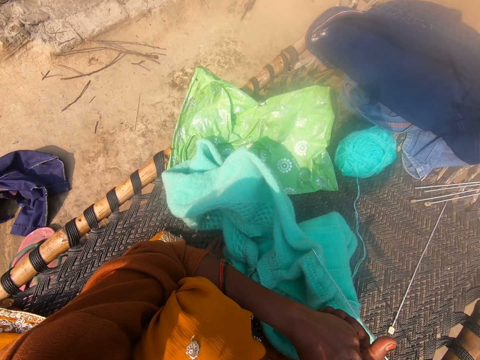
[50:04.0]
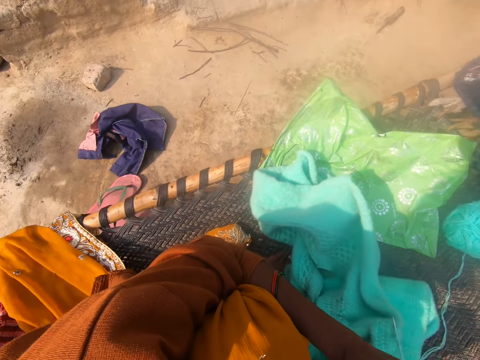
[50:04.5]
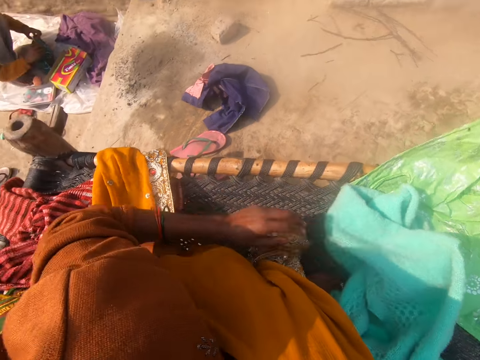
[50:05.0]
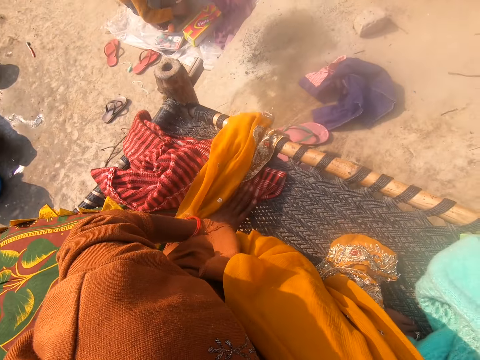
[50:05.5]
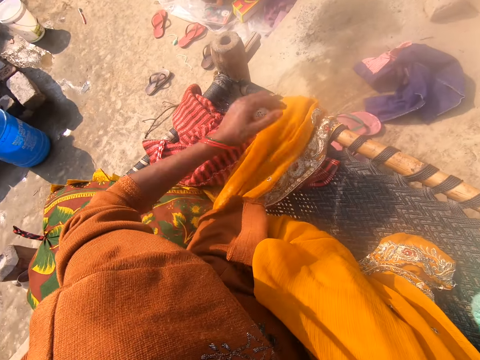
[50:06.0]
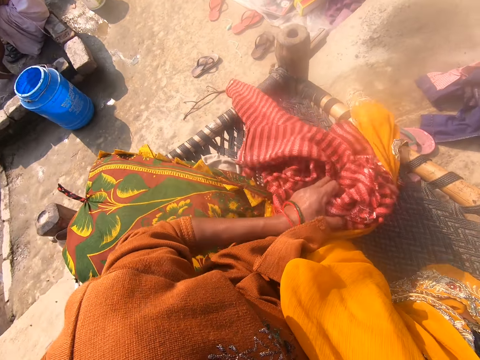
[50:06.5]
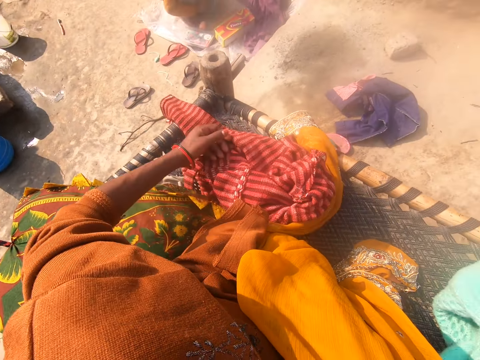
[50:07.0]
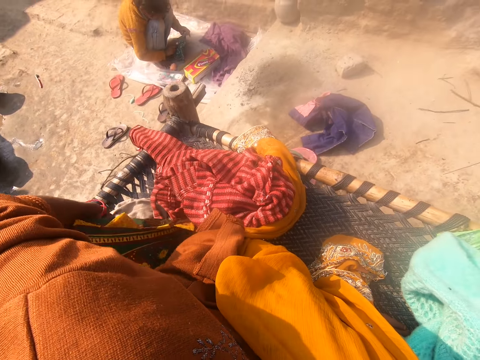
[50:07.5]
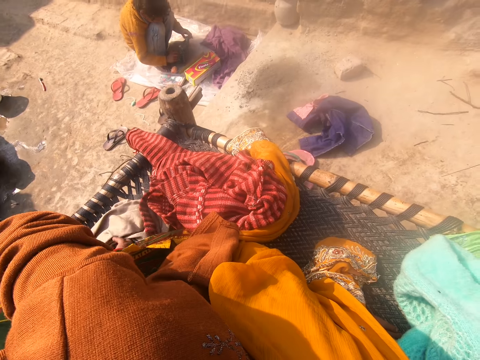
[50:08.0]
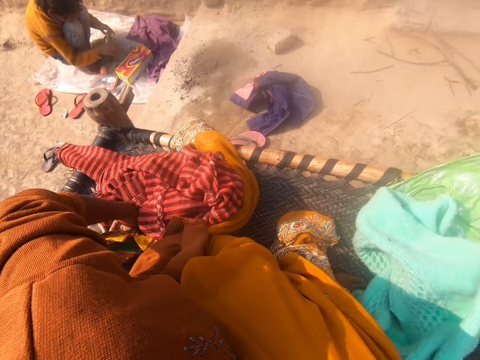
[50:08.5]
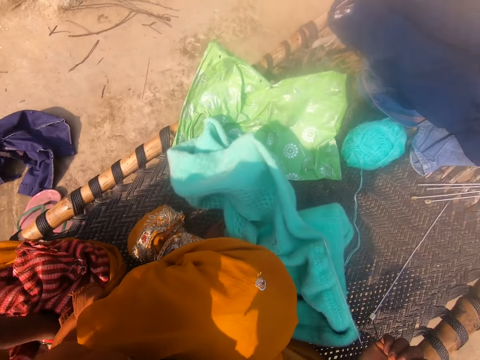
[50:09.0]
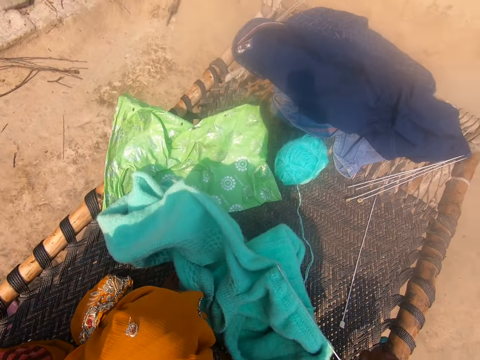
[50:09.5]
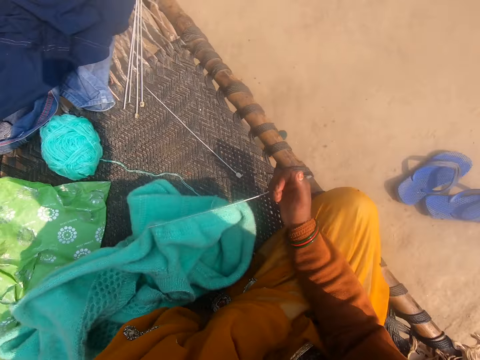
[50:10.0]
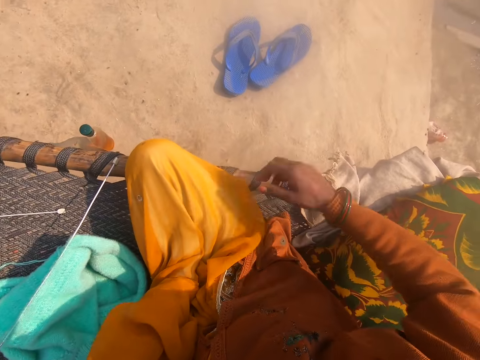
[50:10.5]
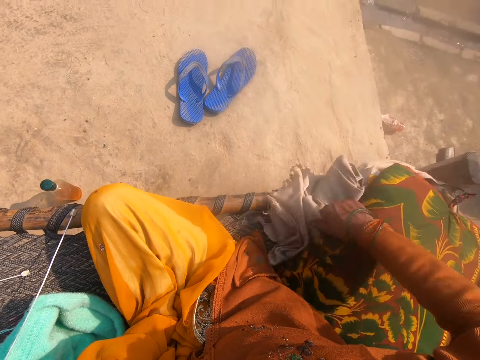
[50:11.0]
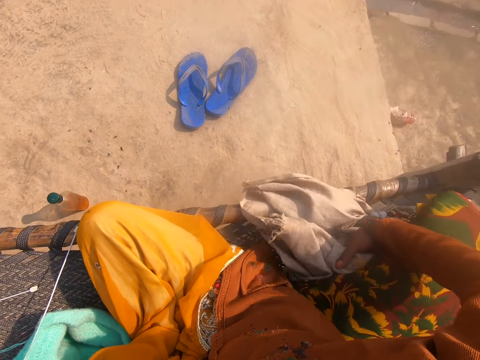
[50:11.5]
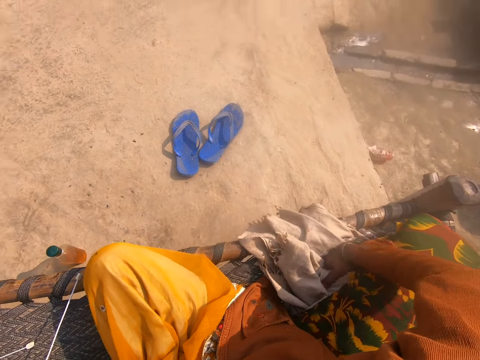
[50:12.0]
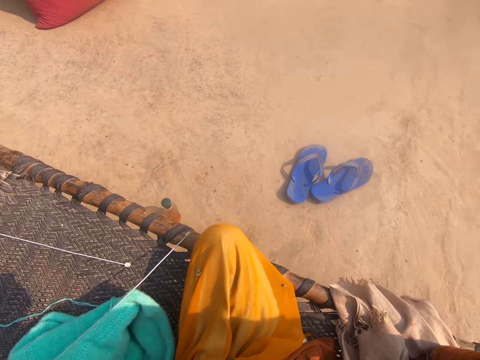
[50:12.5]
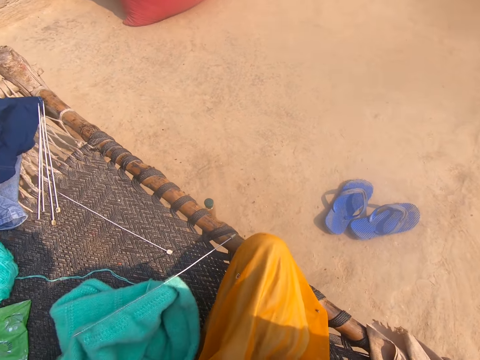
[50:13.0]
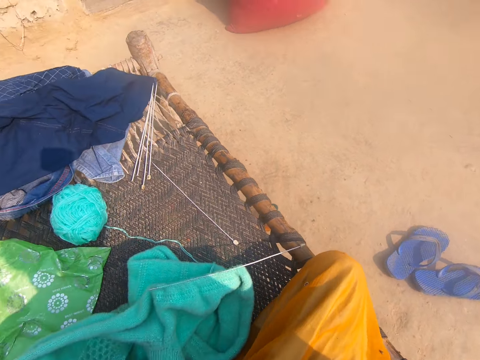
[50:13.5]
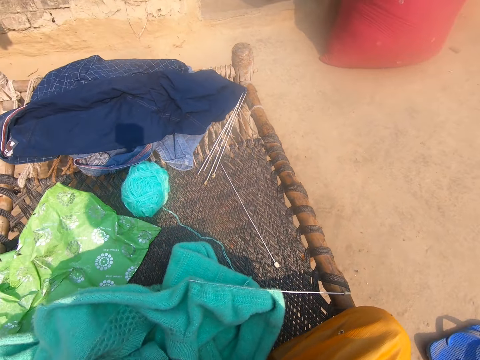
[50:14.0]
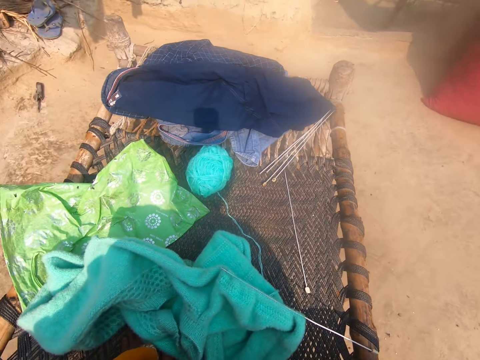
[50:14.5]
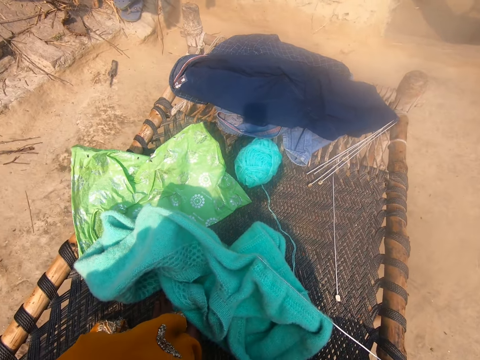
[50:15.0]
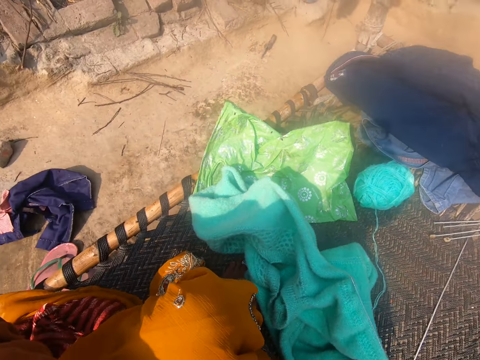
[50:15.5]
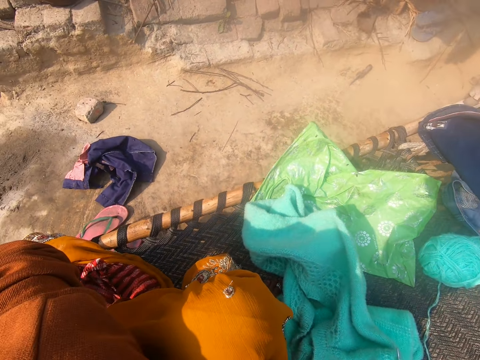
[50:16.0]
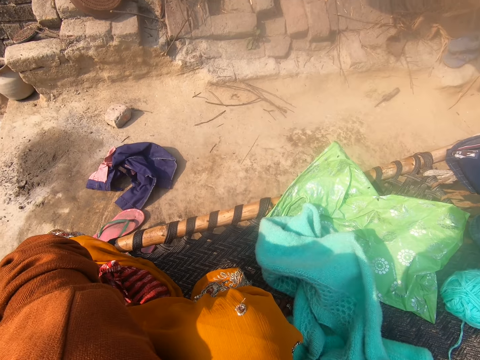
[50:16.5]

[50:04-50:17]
The camera wearer stops to crack her finger knuckles. She looks around. She moves clothes. She talks to a girl. She looks around. She moves shawls. She looks around.

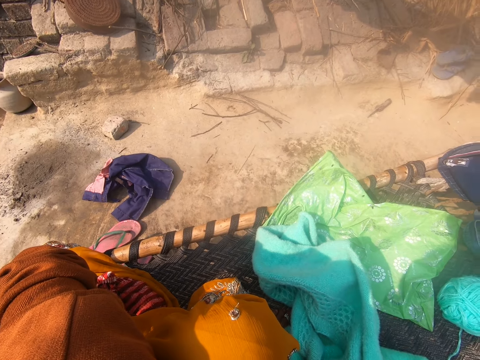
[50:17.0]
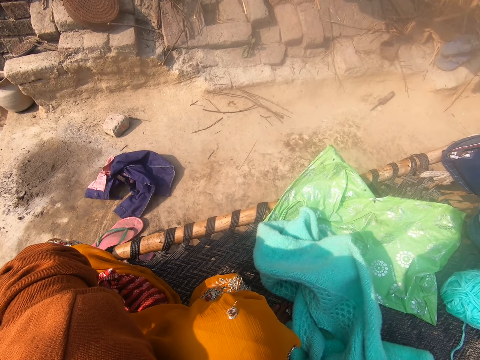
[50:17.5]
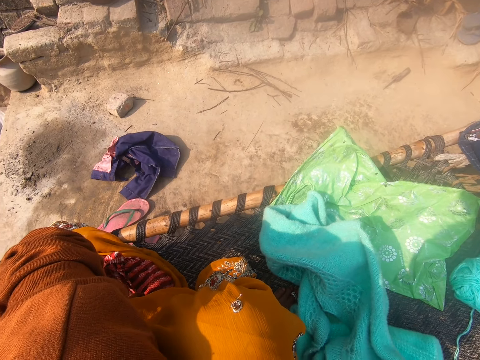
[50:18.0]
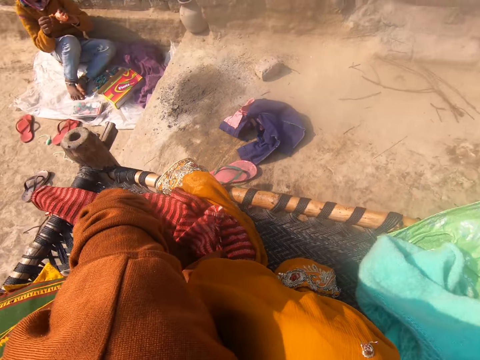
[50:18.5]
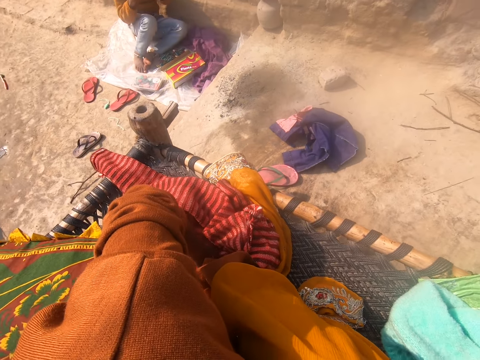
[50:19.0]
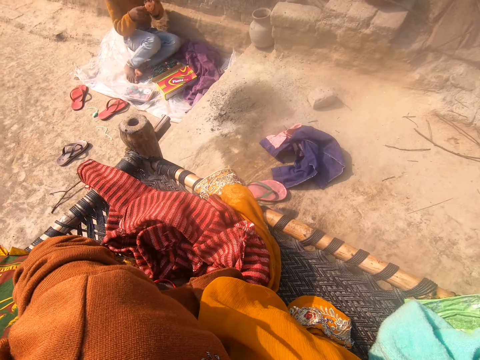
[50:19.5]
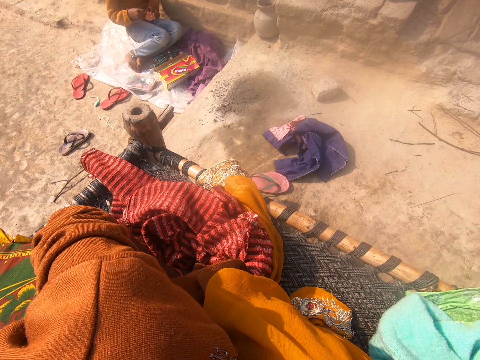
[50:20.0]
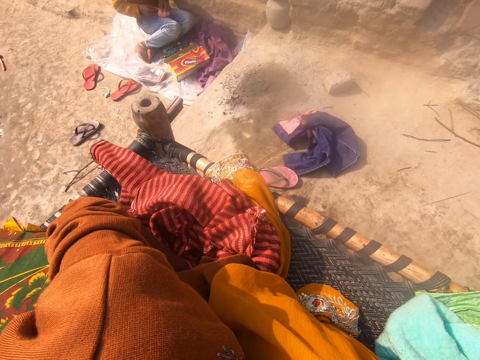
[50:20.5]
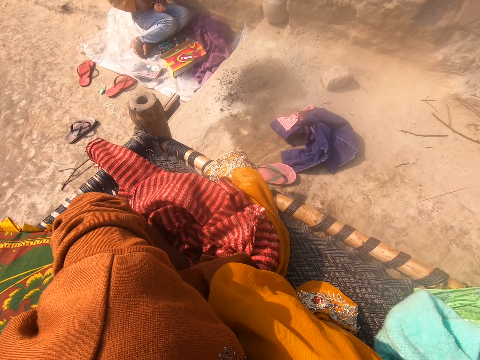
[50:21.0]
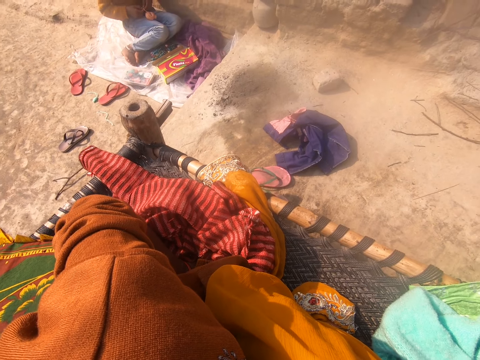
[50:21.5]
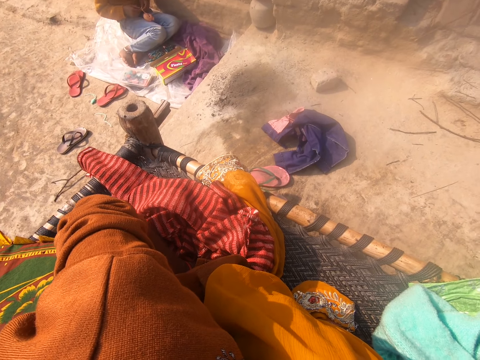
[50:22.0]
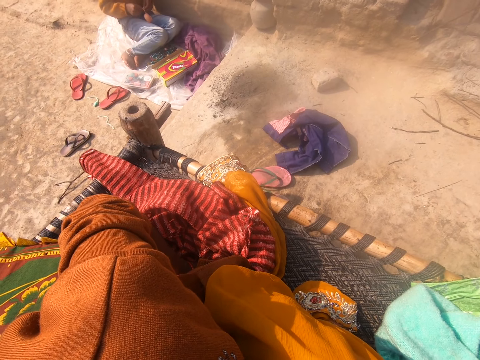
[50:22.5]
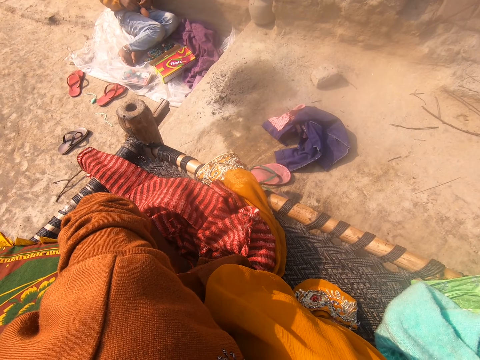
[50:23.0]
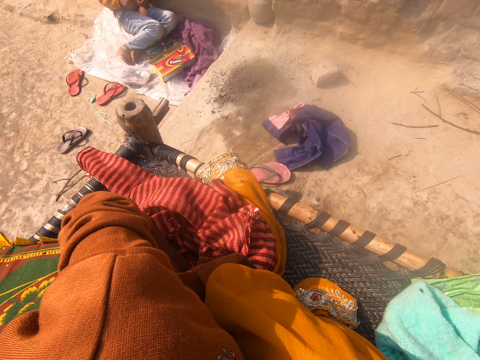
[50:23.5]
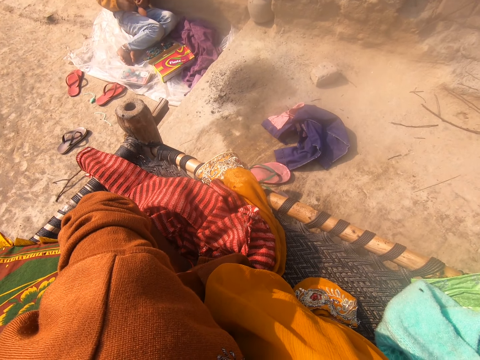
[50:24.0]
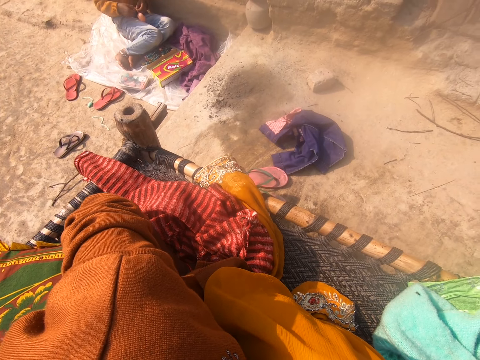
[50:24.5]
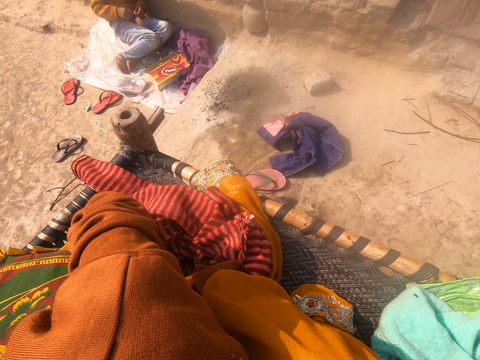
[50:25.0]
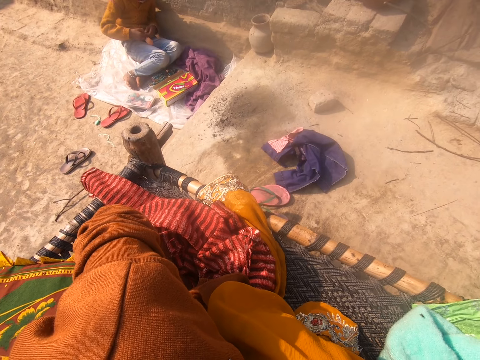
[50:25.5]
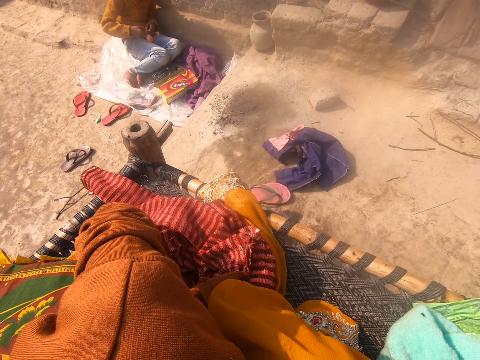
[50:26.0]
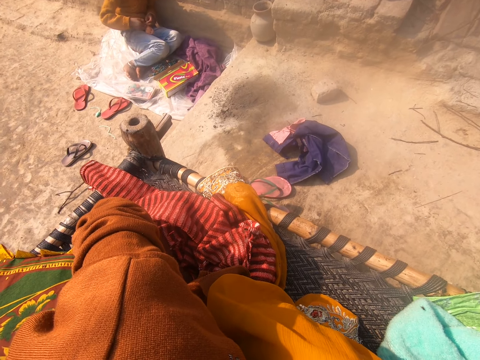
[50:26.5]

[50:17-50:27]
A girl plaits a doll.

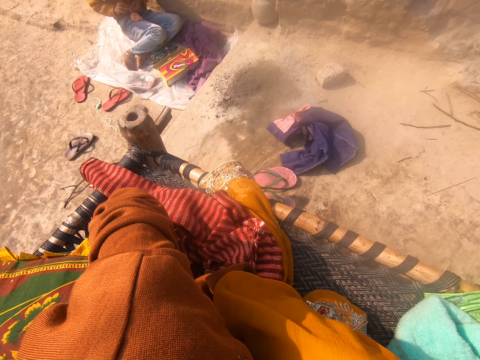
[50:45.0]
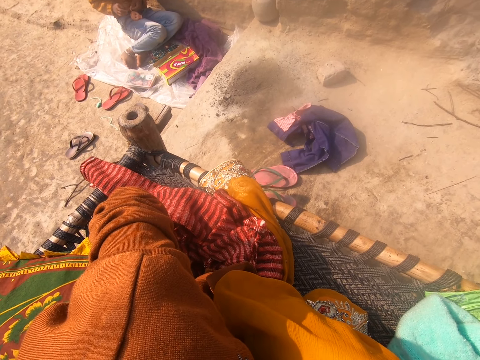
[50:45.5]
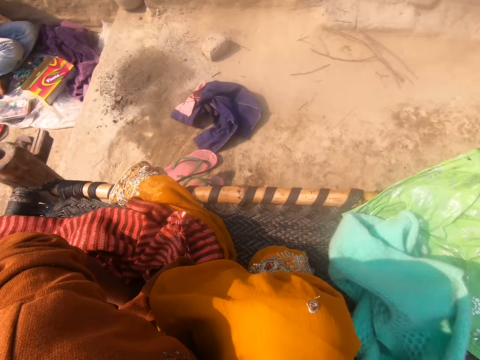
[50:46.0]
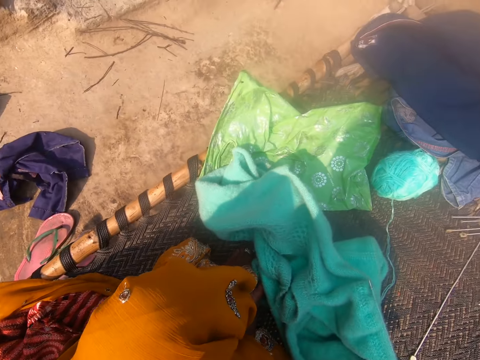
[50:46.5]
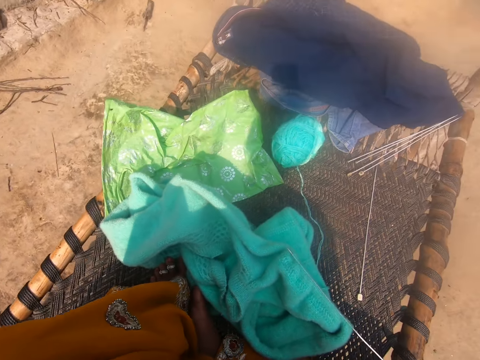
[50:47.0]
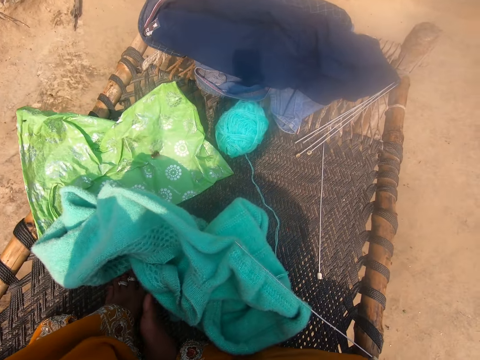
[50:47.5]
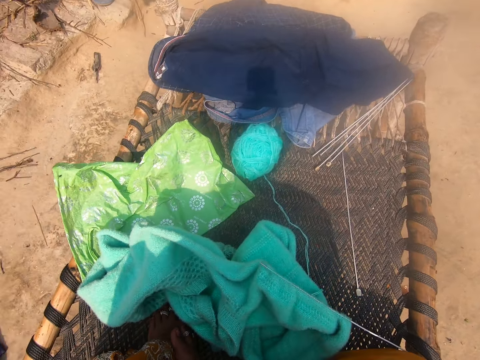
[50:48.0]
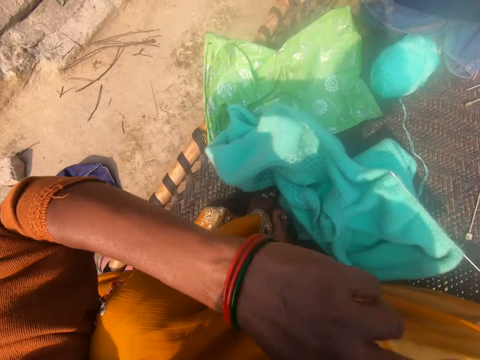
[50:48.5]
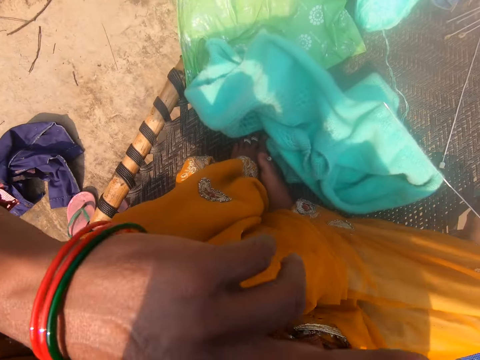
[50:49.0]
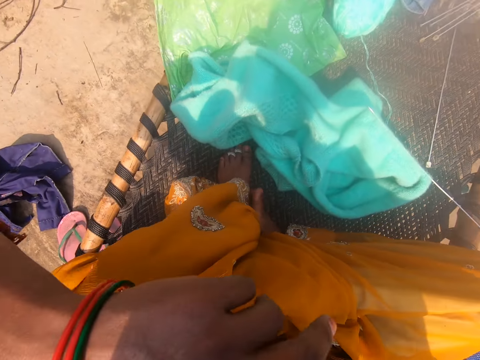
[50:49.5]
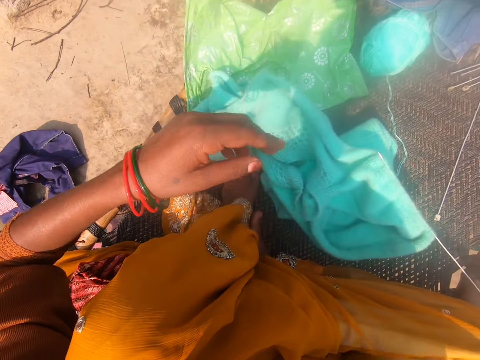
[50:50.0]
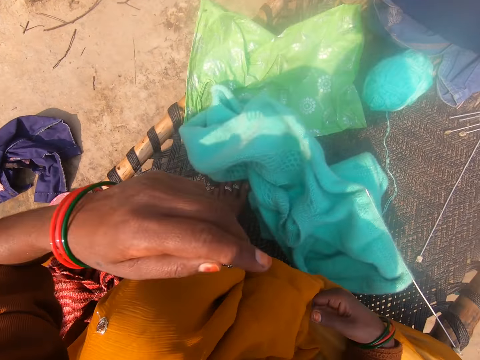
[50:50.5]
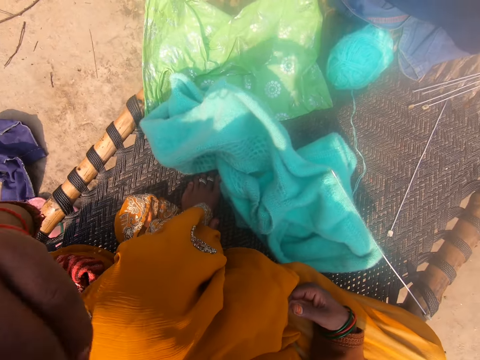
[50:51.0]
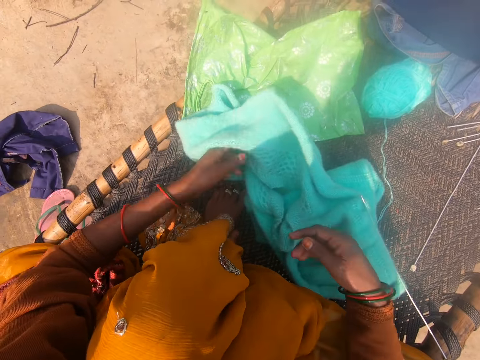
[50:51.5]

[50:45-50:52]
The camera wearer looks around. She itches her face with her left hand. She brings down her left hand. She talks with people around.
